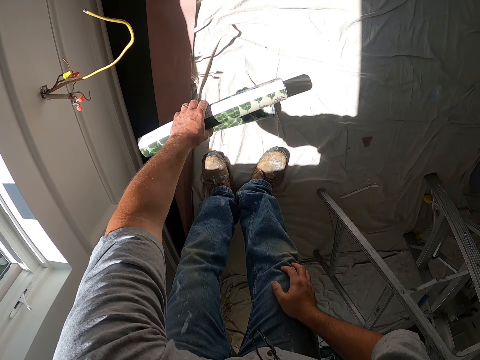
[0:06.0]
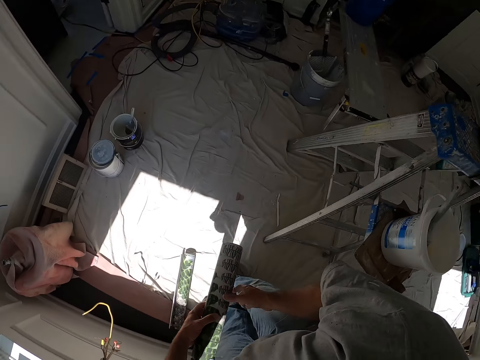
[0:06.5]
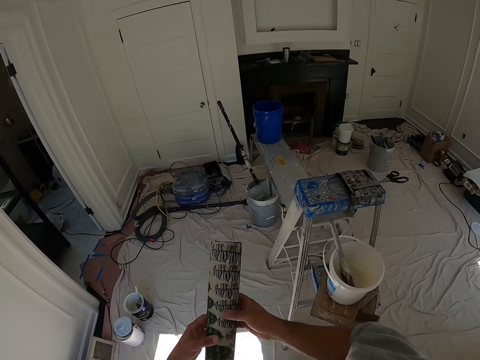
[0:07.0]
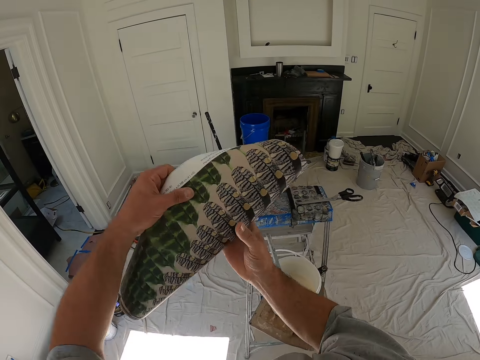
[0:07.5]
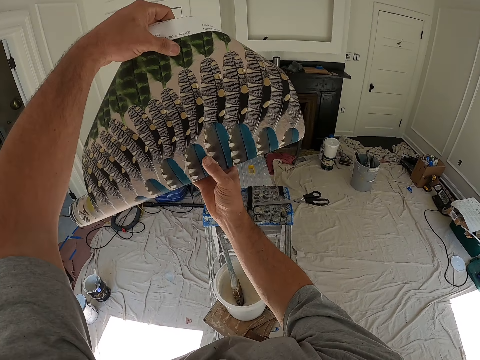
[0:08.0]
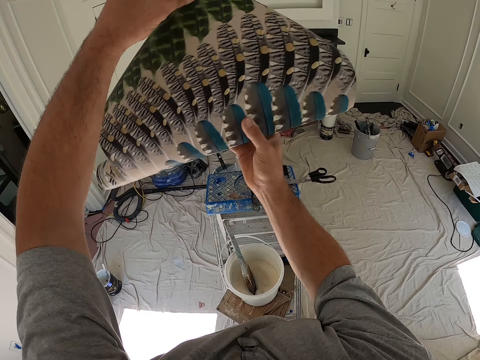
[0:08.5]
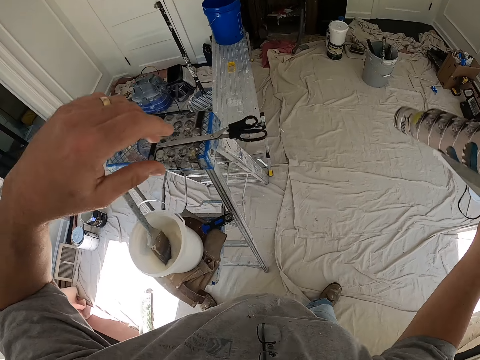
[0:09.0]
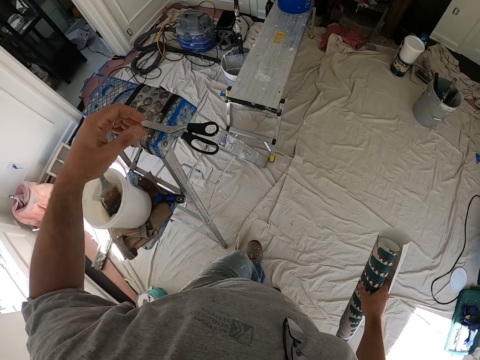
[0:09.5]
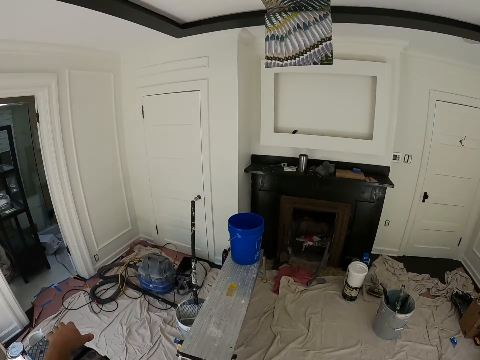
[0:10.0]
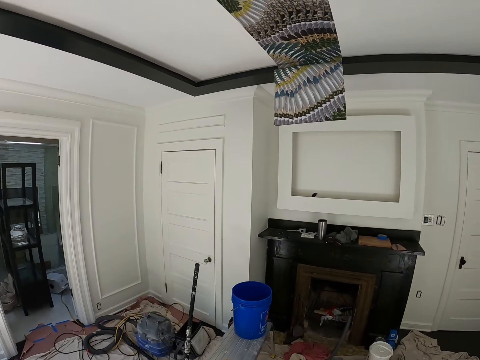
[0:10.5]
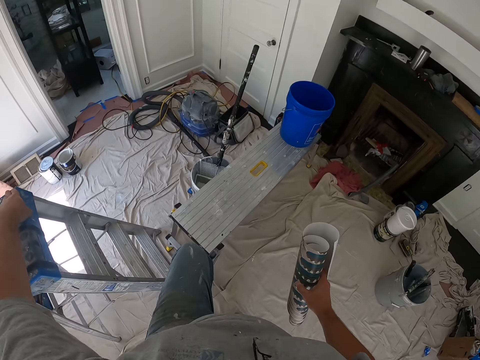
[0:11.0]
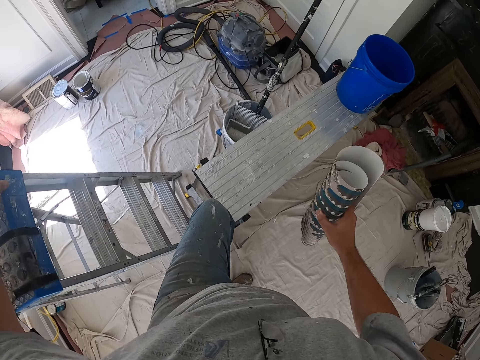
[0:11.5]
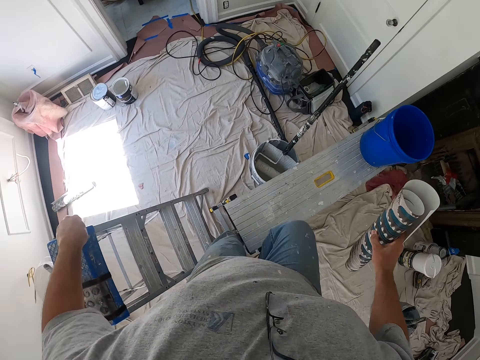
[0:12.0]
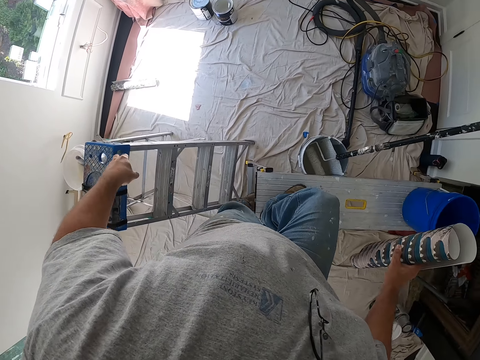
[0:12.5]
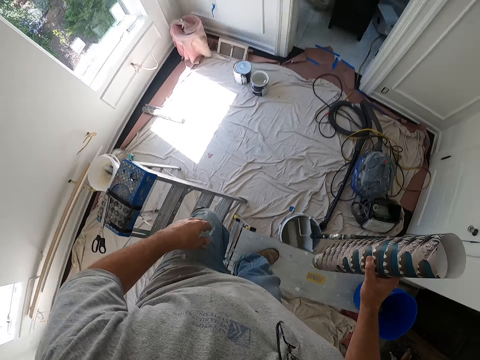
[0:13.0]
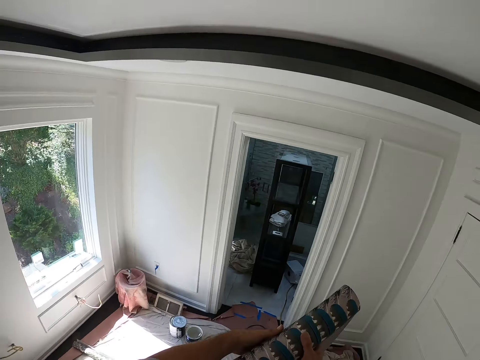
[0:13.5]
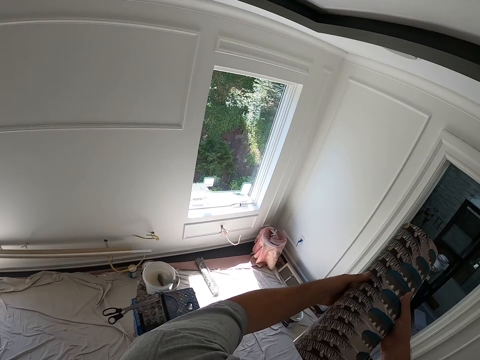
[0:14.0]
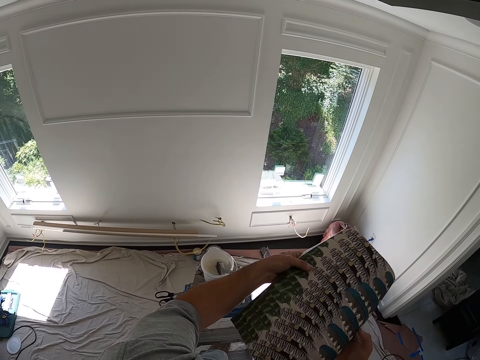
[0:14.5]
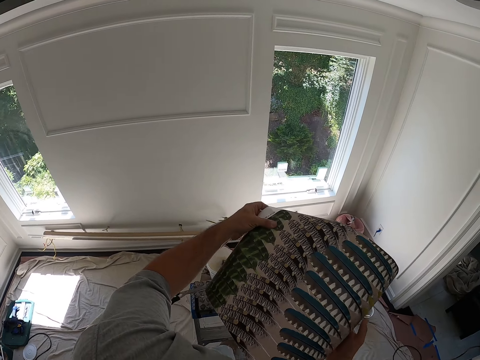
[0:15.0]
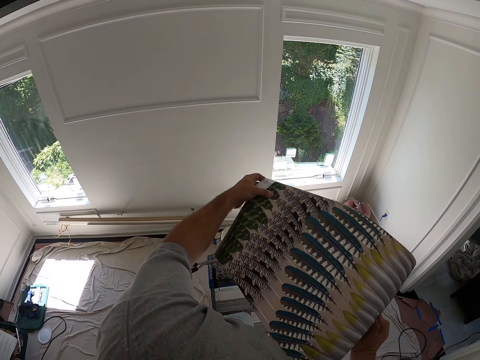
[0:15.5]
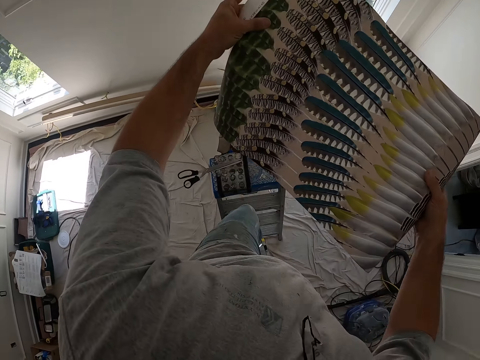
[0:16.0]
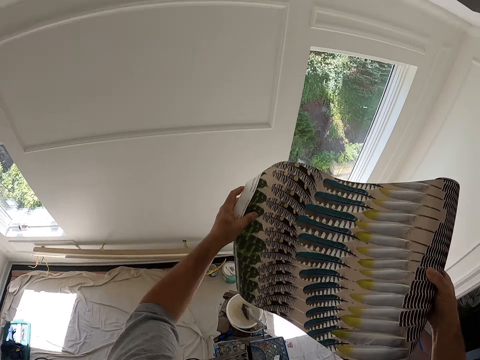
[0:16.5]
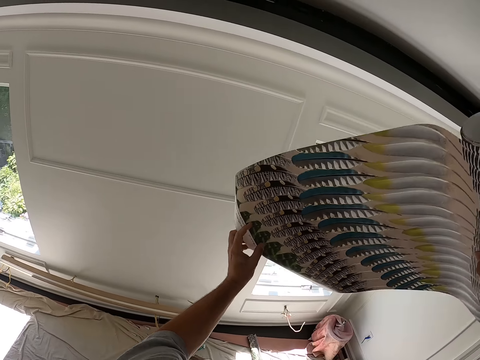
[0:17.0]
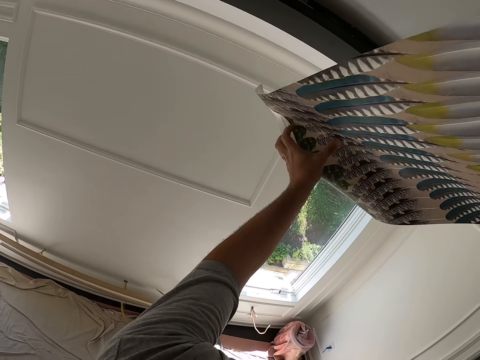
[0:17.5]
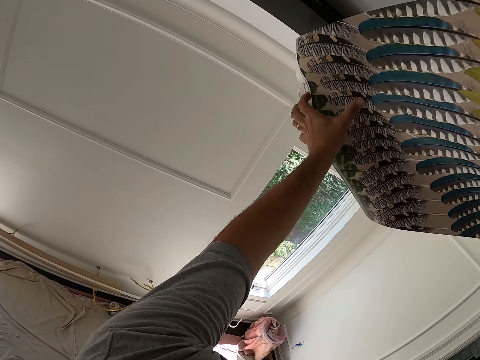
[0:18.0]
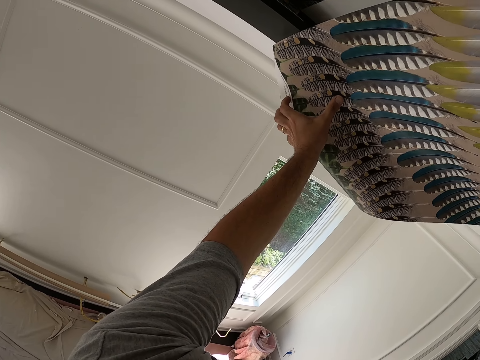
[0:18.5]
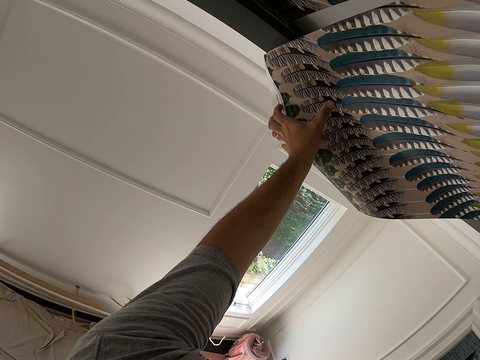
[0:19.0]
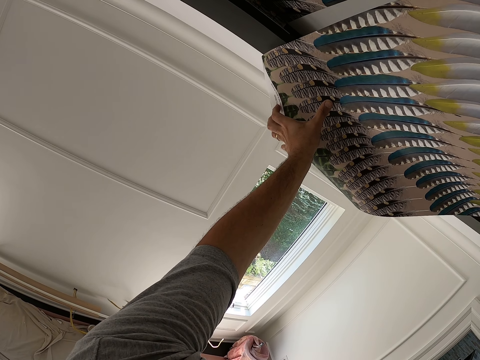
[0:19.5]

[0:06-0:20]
The camera wearer unfolds the wallpaper or drawing chart. He walks in a room. He climbs a bench with the wallpaper in his hand. He folds the drawing chart. He walks in the room. He touches a taller ladder. He steps on top of an aluminium ladder. He removes his hand on the taller ladder. He unfolds the wallpaper again. He climbs a taller ladder close to the bench. He sets the wallpaper on the ceiling.

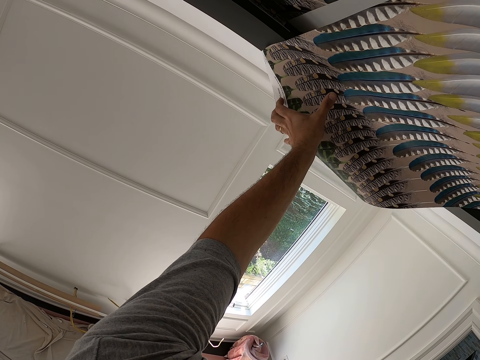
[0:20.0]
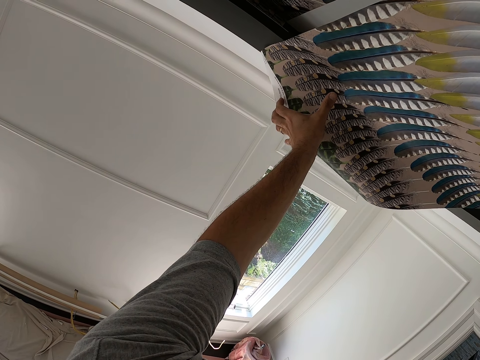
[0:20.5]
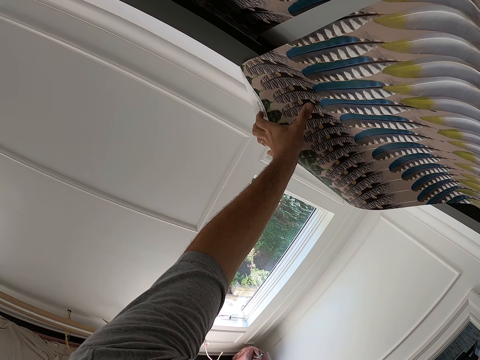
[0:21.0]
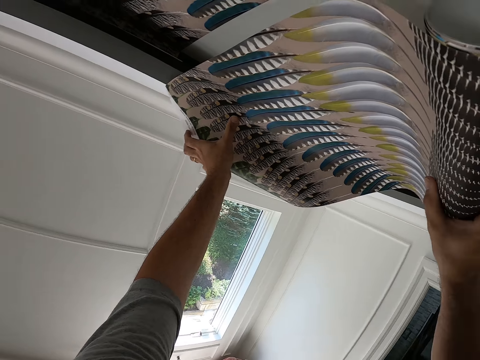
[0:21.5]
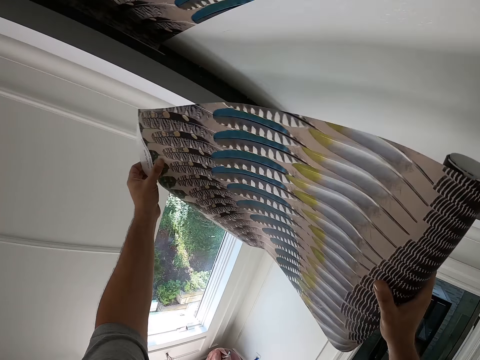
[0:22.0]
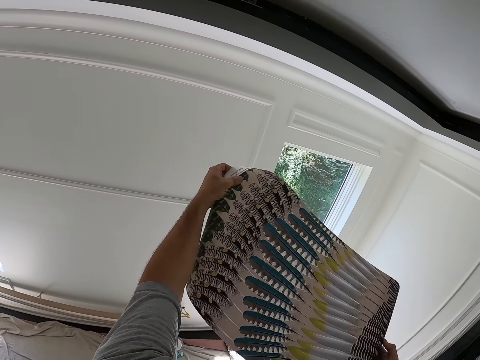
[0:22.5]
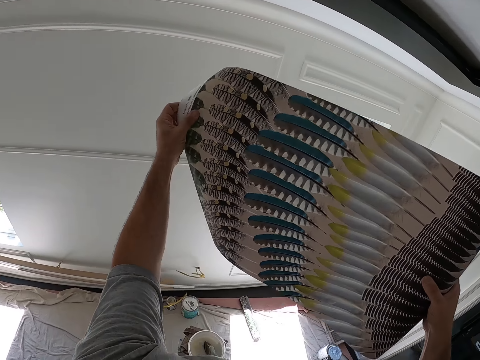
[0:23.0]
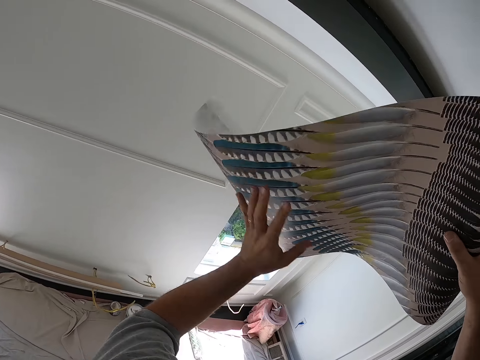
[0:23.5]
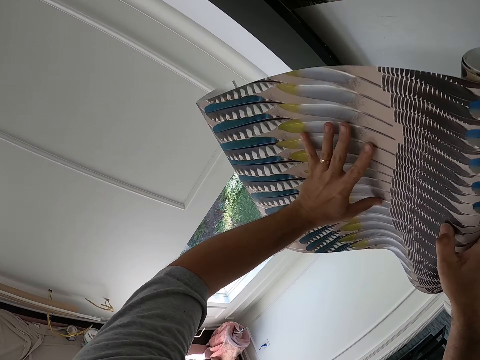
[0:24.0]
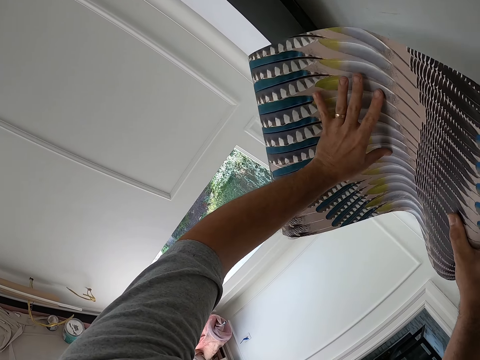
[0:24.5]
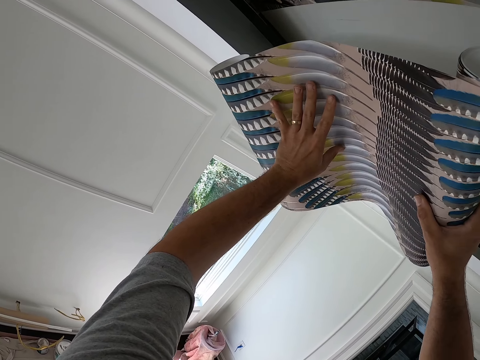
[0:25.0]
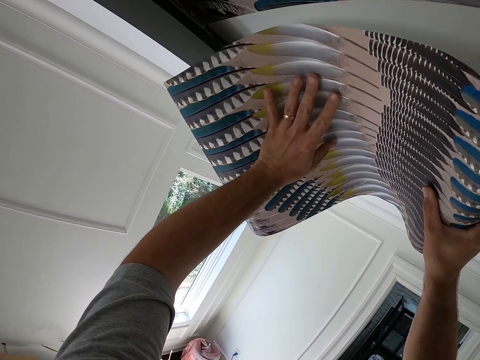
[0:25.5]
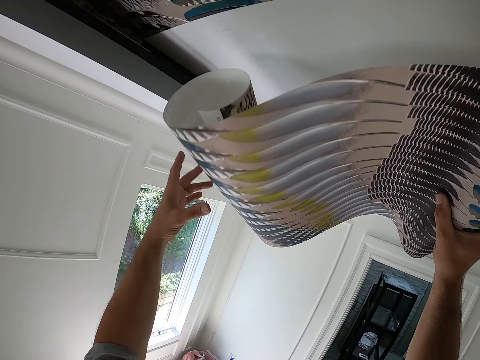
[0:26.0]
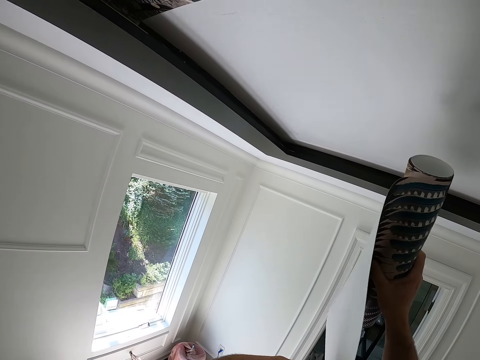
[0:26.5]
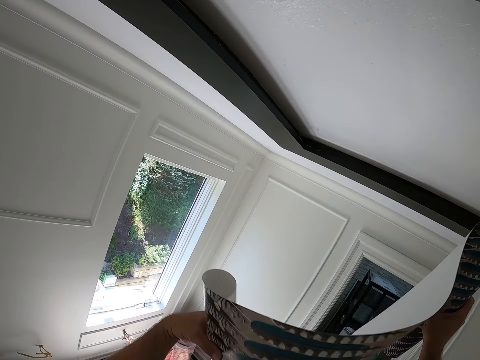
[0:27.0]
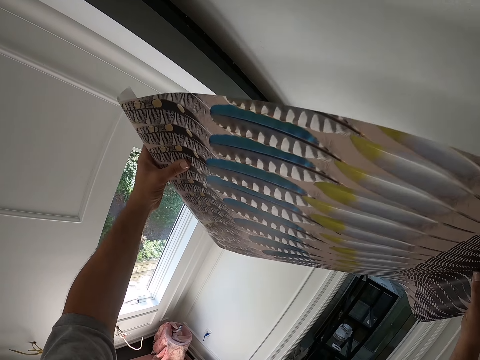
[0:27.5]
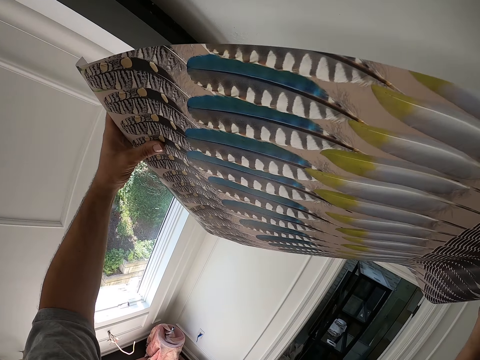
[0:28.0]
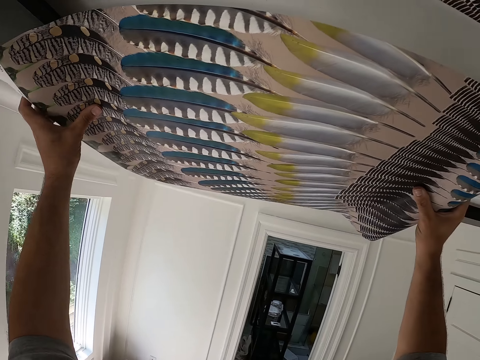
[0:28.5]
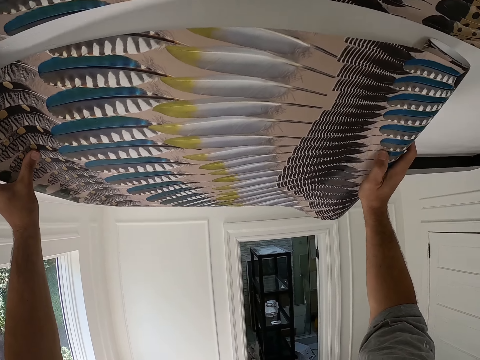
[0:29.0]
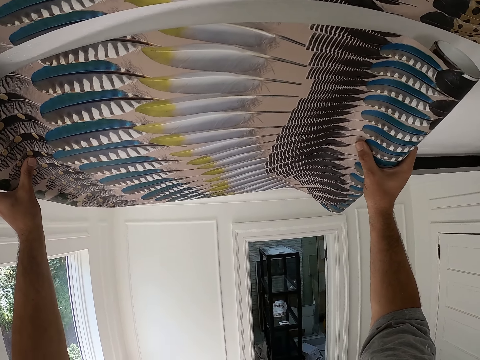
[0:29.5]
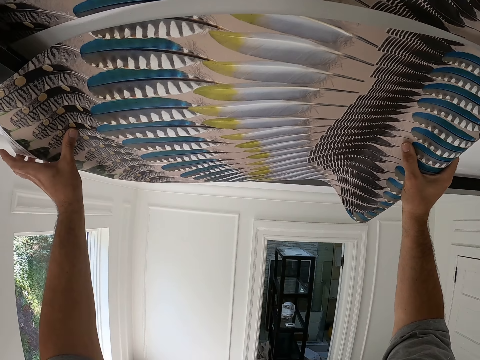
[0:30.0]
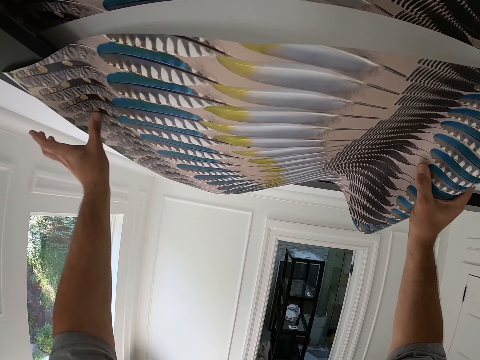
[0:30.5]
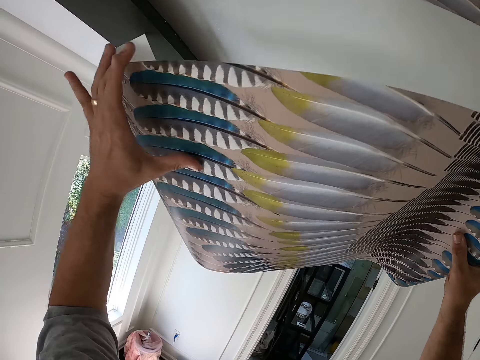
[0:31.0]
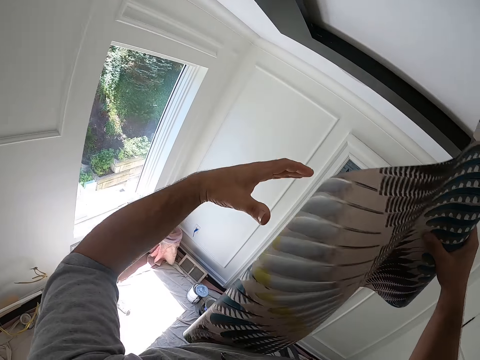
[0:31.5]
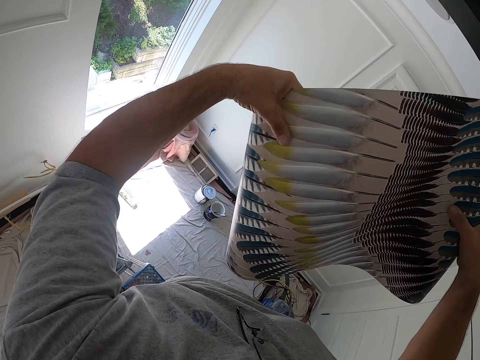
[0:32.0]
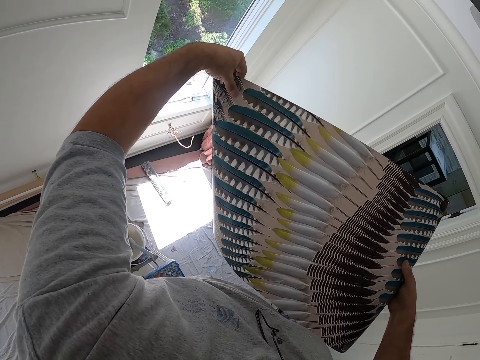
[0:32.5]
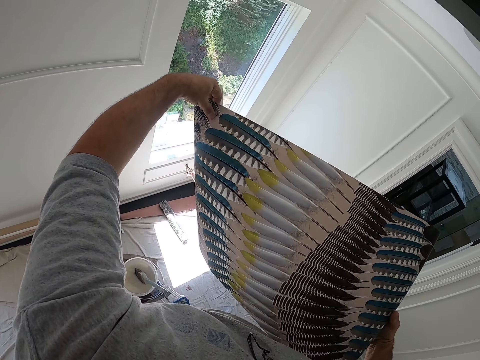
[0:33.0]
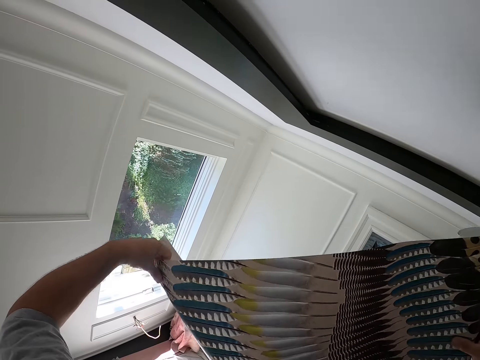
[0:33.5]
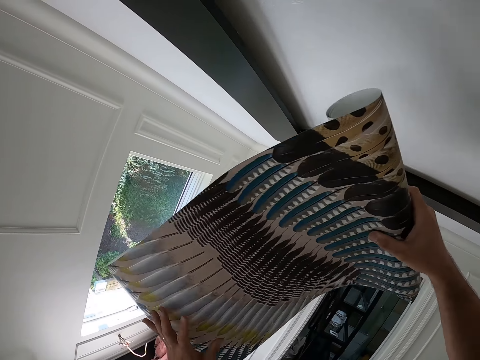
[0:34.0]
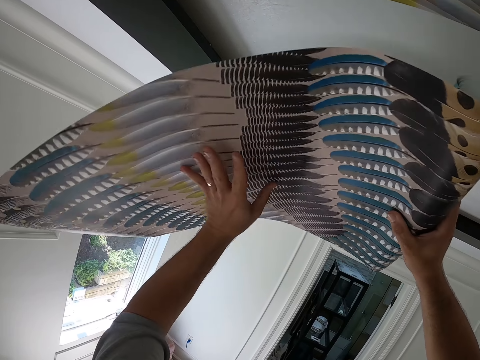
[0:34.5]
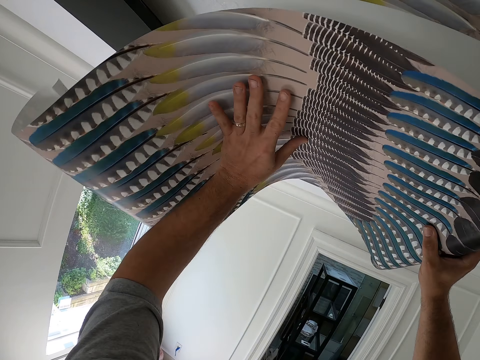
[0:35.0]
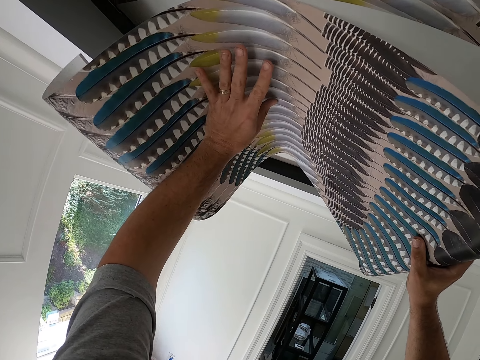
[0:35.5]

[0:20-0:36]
The camera wearer removes the wallpaper or drawing chart from the ceiling. He sets the wallpaper on the ceiling again. He removes his left hand from the wallpaper. He removes the drawing chart on the ceiling. He sets the wallpaper on the ceiling again. He removes his left hand from the wallpaper again. He removes the drawing chart on the ceiling. He unfolds the wallpaper again. He straightens the drawing chart. He sets the wallpaper on the ceiling again.
